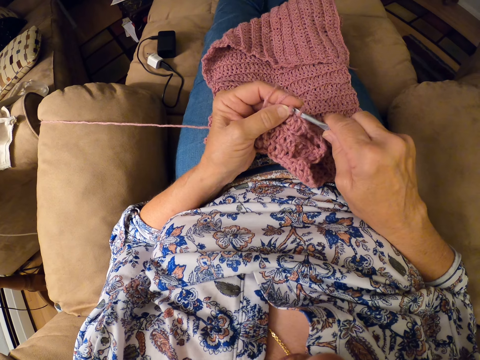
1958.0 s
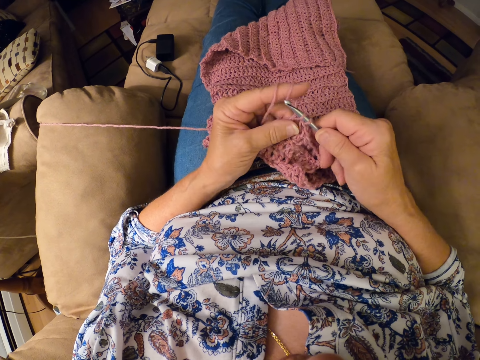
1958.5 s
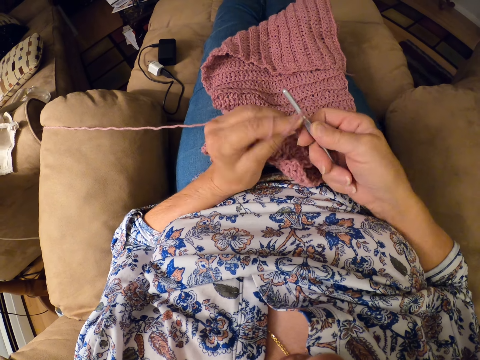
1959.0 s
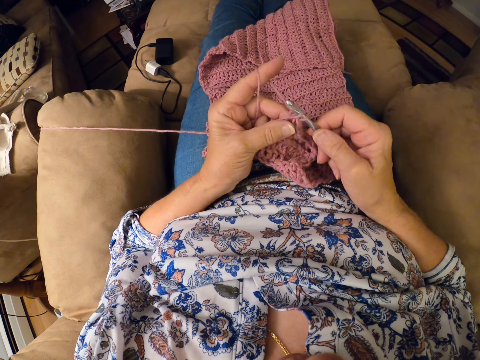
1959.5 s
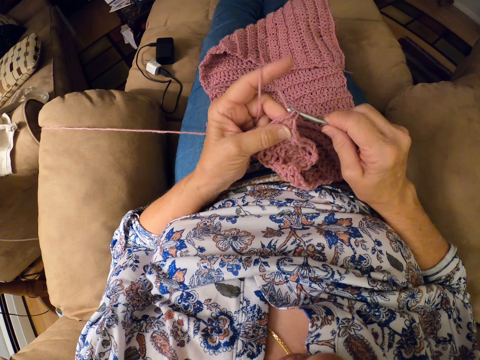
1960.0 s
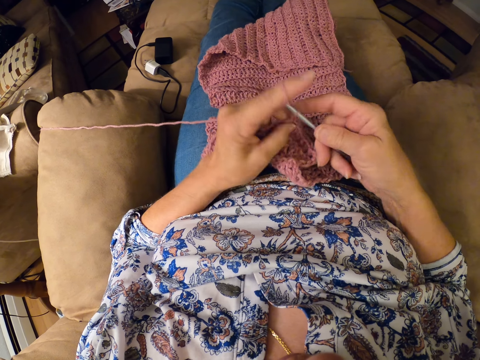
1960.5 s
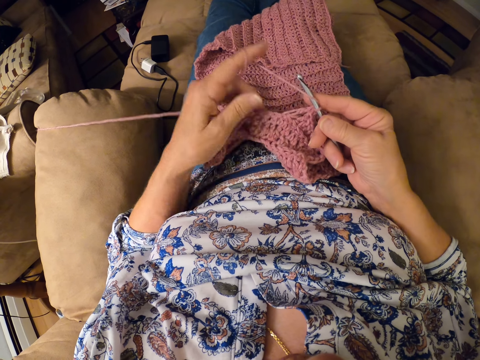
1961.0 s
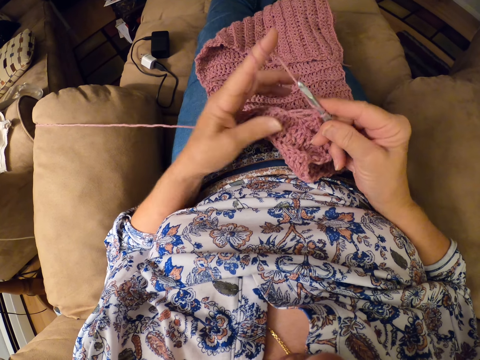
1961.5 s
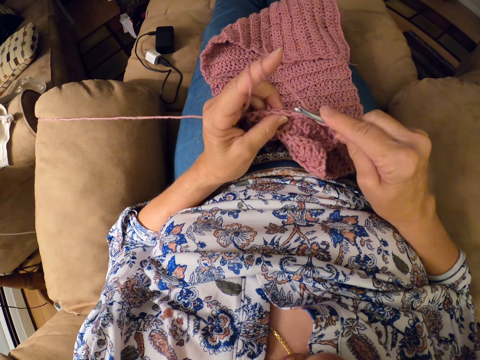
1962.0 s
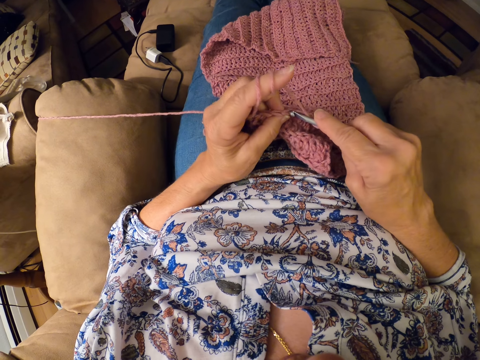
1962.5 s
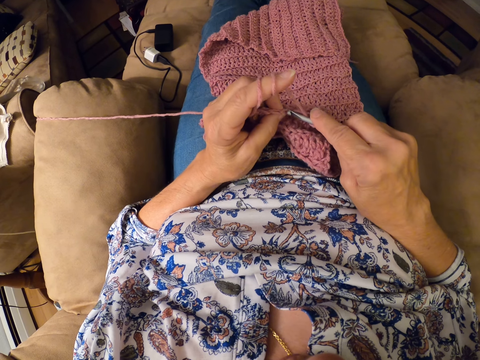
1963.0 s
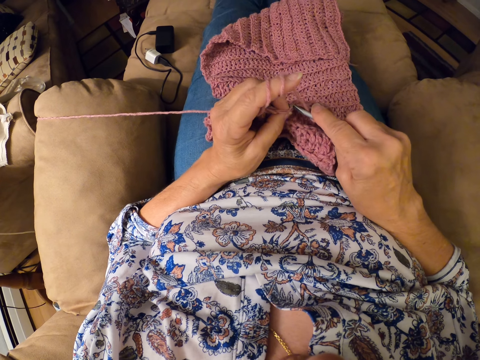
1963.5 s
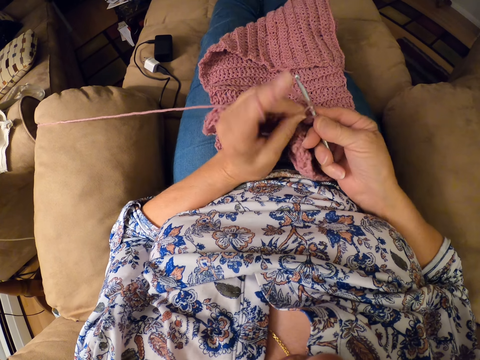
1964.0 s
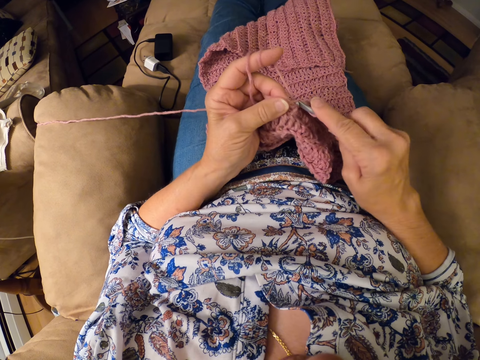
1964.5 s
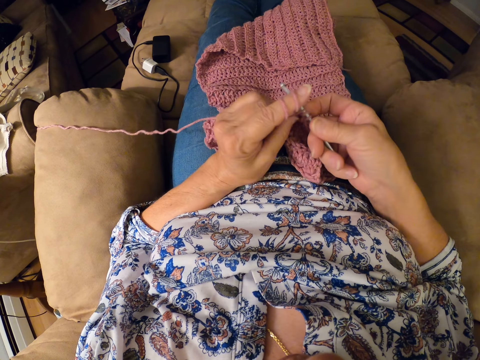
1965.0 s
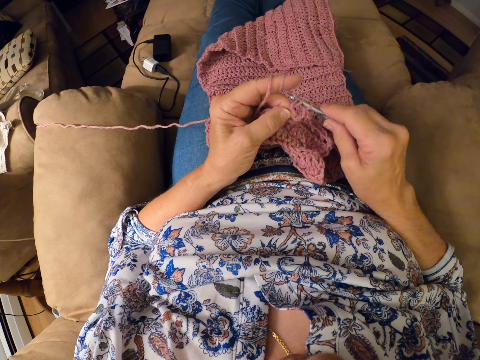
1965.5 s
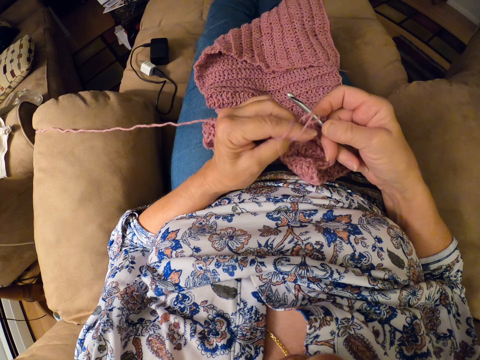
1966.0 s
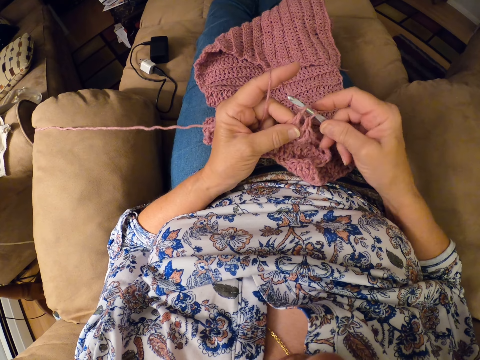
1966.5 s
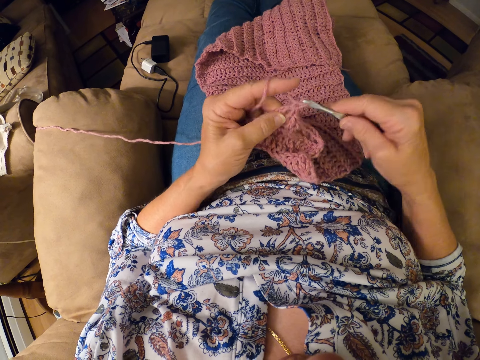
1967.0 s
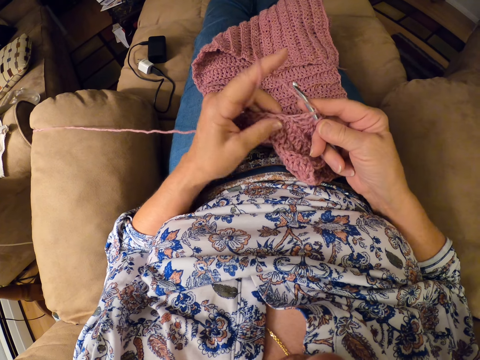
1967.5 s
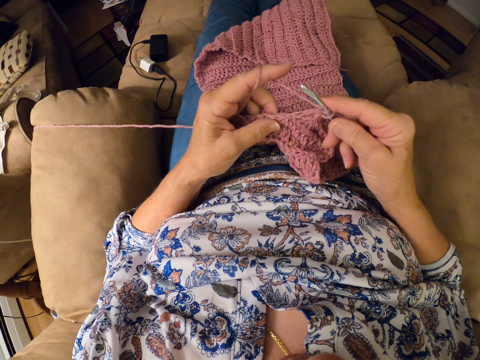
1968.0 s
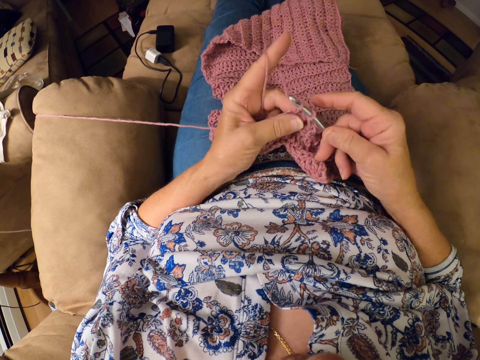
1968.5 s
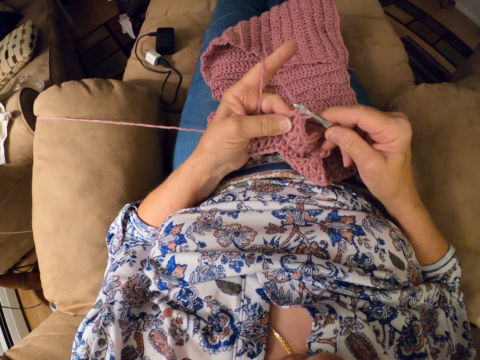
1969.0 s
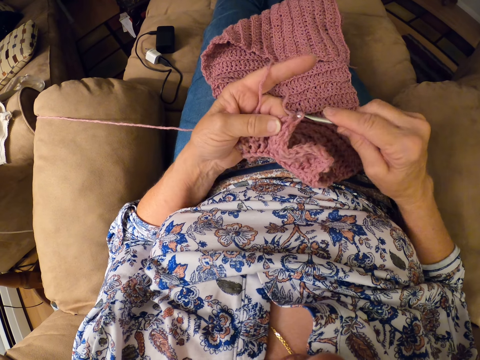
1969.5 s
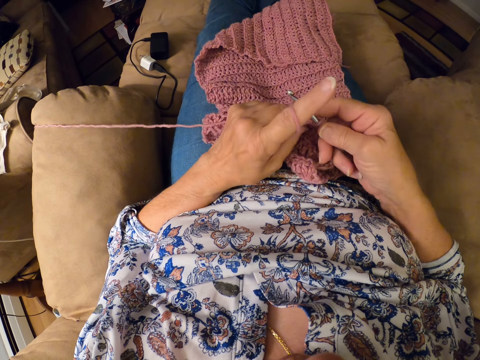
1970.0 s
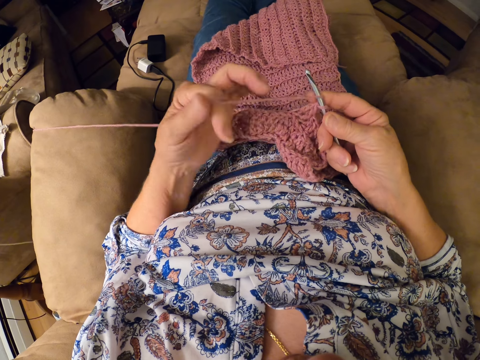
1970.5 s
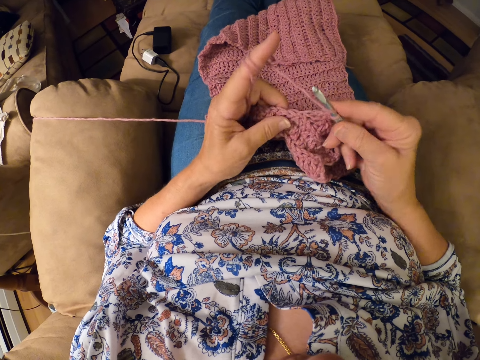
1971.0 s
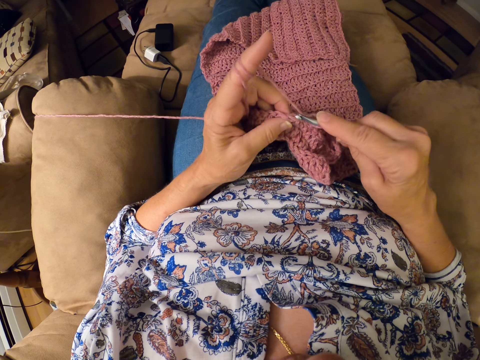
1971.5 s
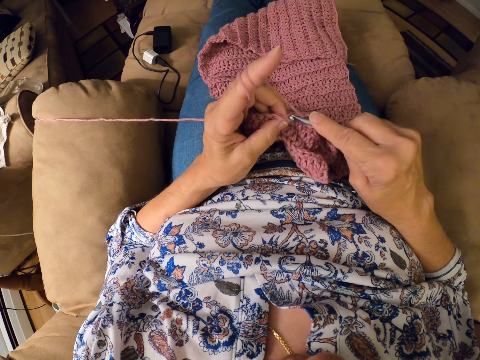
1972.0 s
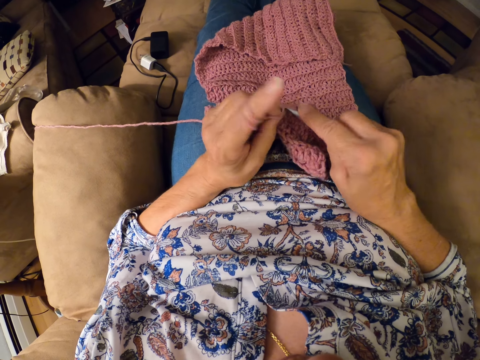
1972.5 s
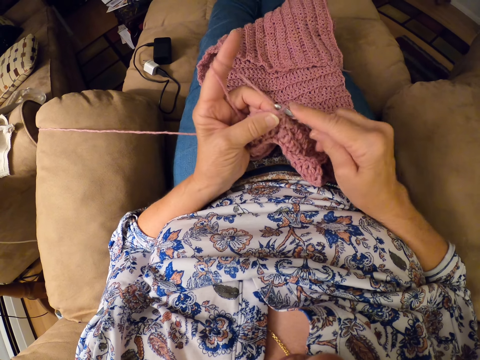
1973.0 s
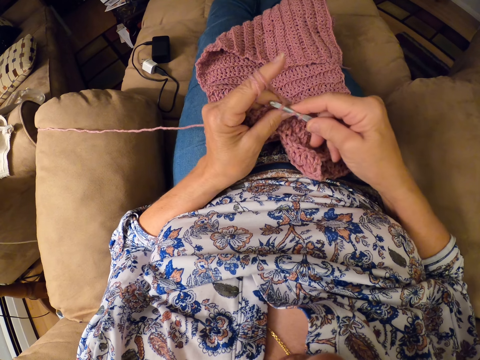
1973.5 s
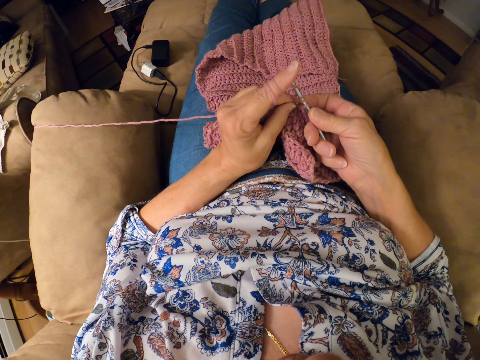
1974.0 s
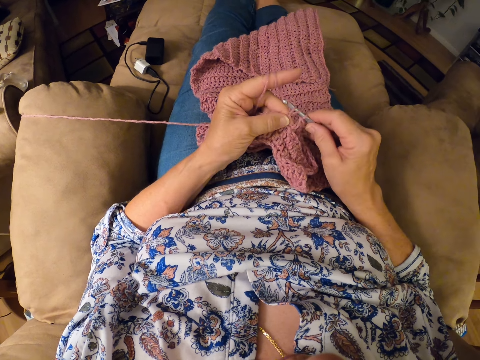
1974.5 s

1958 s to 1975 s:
The camera wearer continues crocheting the yarn with the crocheting hook. They loop the yarn around the left hand index finger. They continue crocheting the yarn with the crocheting hook. They loop the yarn around the left hand index finger. They continue crocheting the yarn with the crocheting hook.

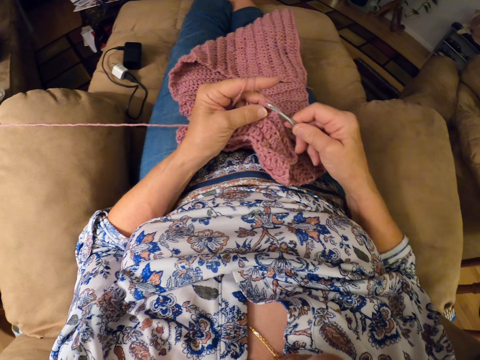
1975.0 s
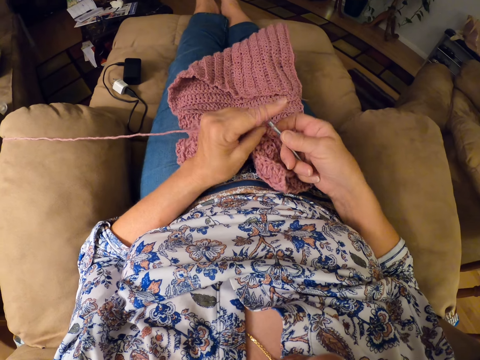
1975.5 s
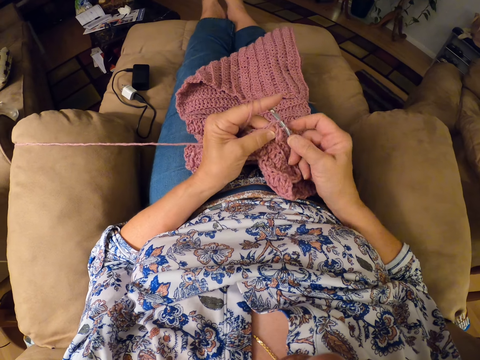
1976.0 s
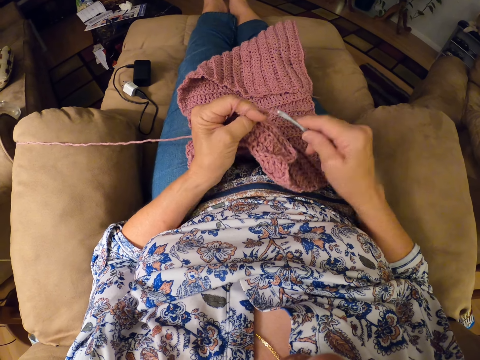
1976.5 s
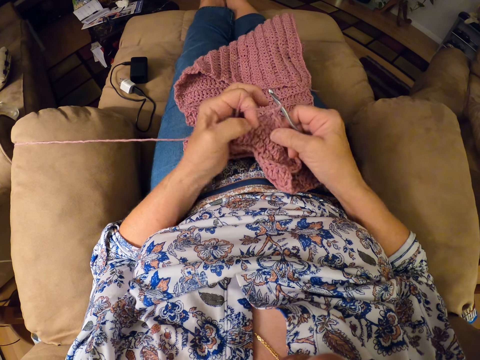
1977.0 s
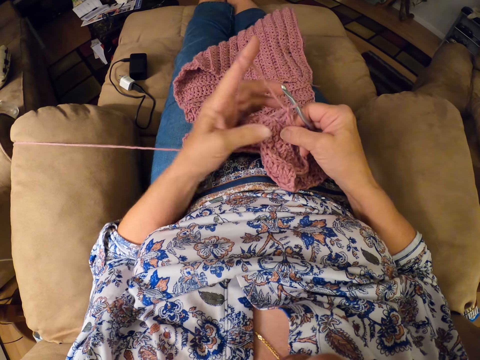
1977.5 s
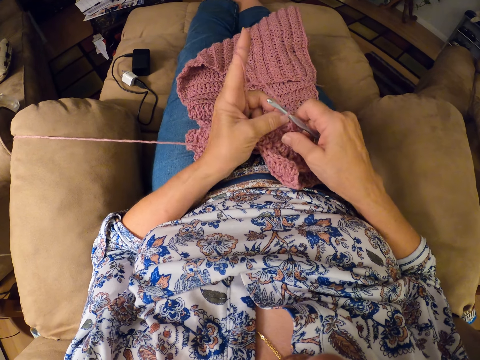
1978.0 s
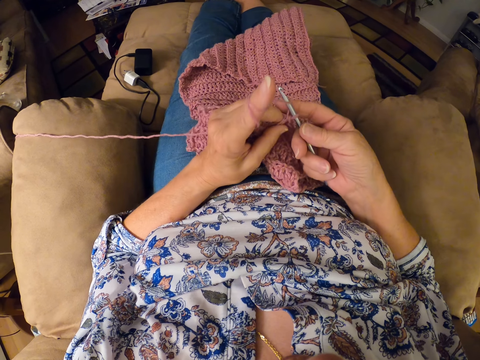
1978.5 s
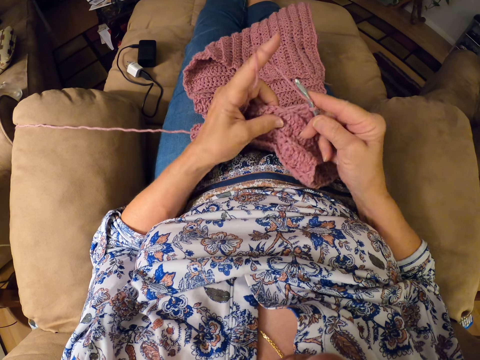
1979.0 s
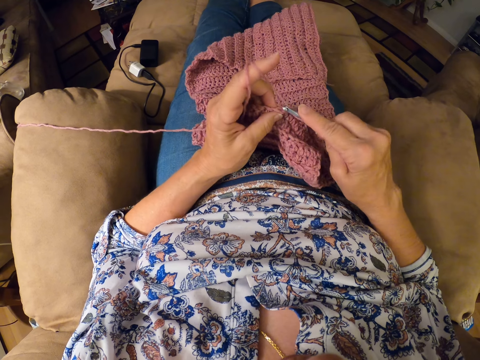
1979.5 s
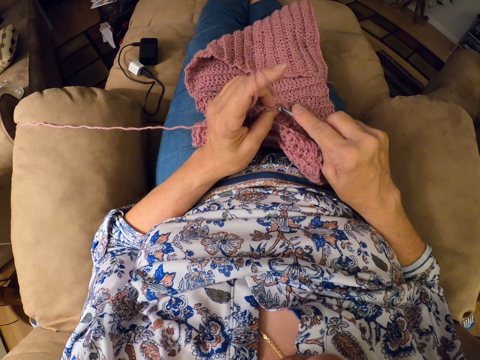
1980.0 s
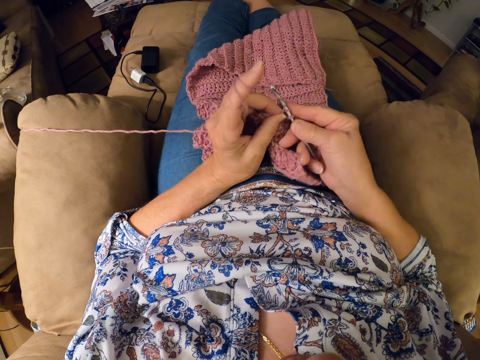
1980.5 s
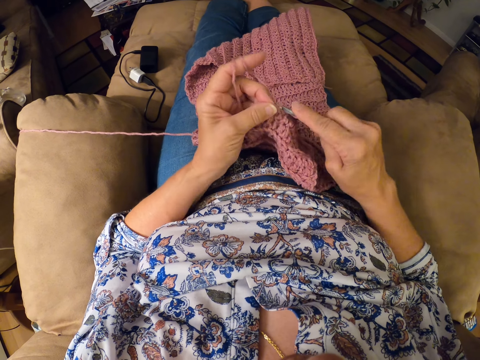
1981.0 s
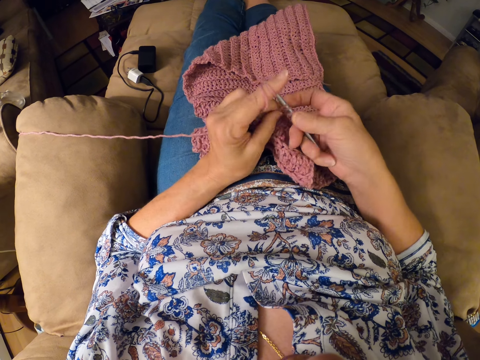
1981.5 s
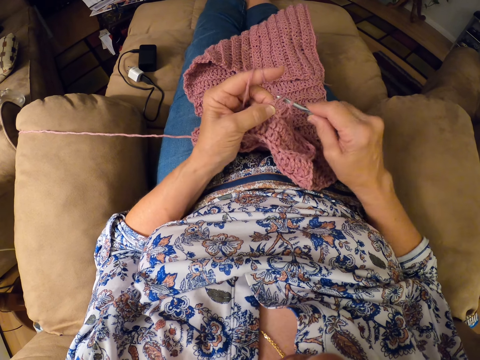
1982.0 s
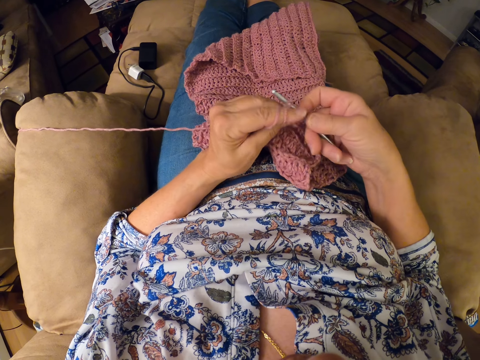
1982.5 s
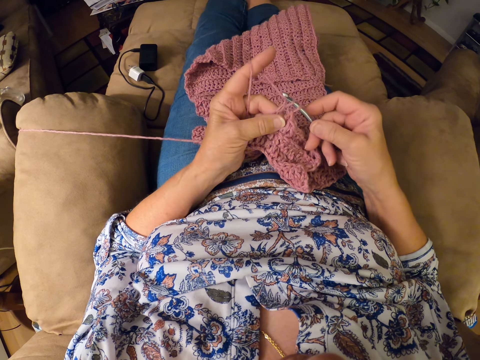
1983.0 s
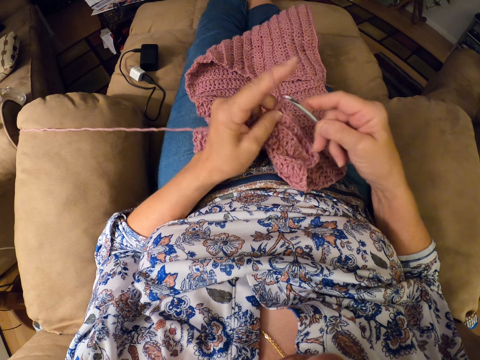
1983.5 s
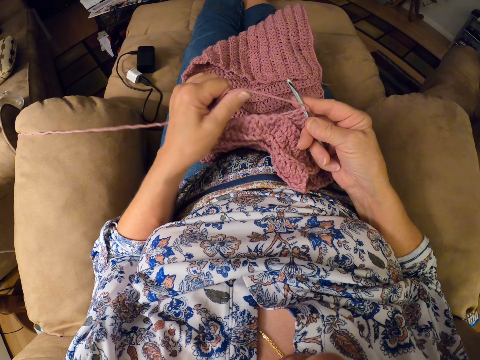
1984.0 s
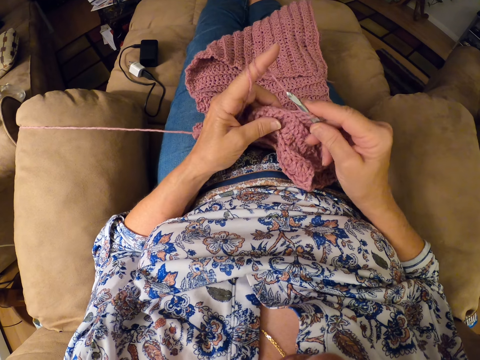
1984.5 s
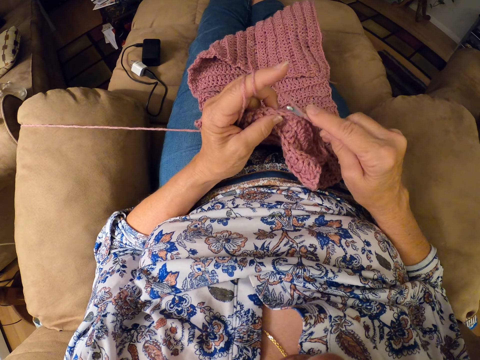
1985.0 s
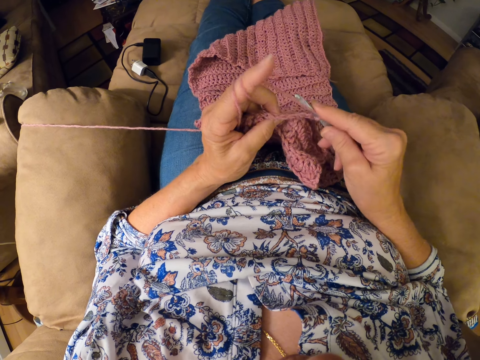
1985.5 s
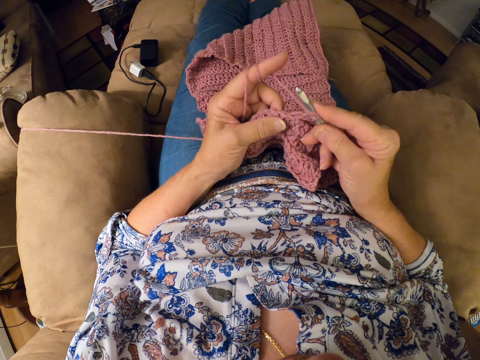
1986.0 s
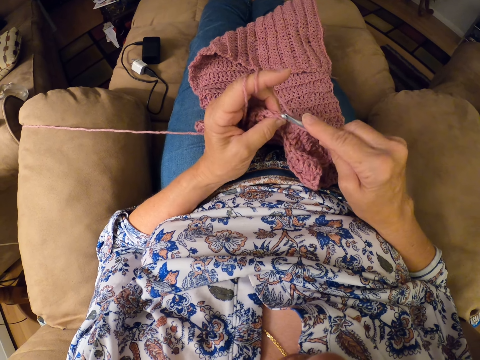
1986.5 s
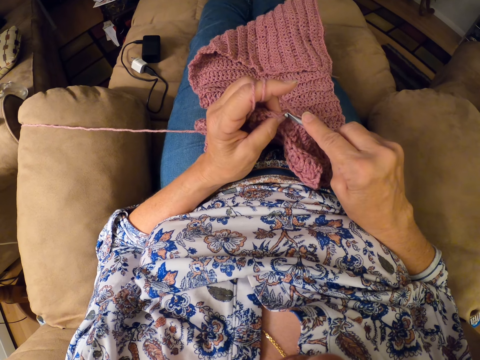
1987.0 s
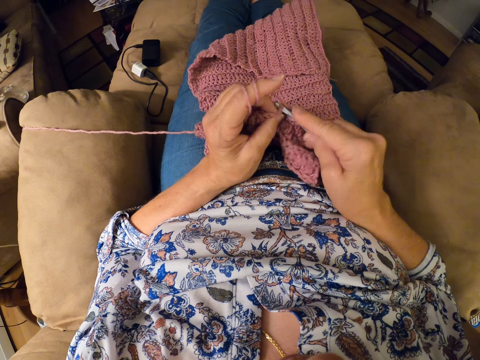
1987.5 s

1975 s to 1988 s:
The camera wearer twirls the yarn around her left hand. She continues crocheting the yarn with the crocheting hook. She loops the yarn around the left hand index finger. She continues crocheting the yarn with the crocheting hook.
